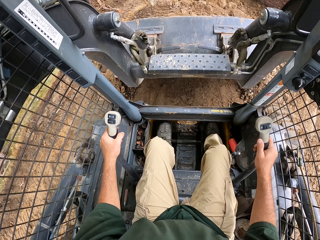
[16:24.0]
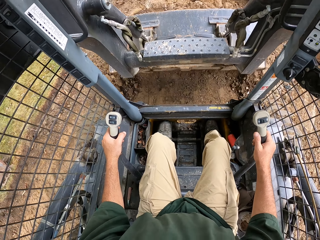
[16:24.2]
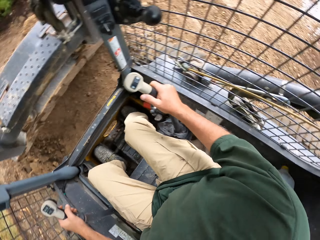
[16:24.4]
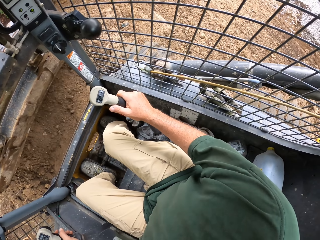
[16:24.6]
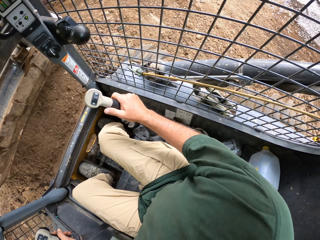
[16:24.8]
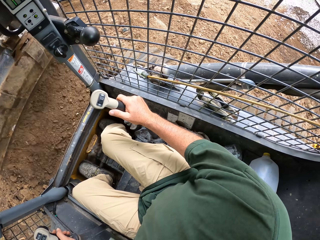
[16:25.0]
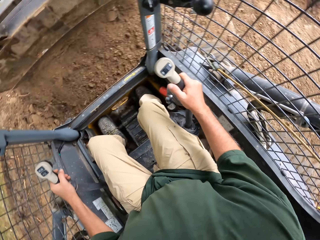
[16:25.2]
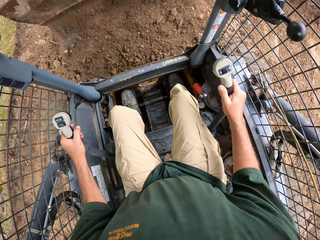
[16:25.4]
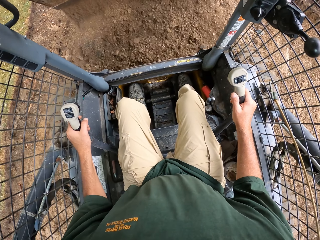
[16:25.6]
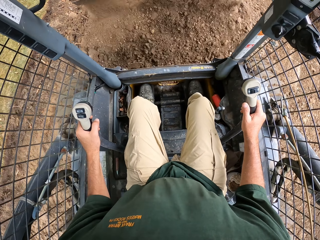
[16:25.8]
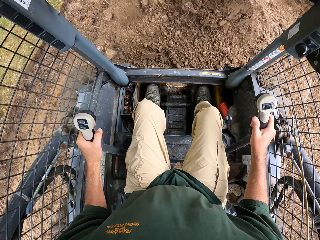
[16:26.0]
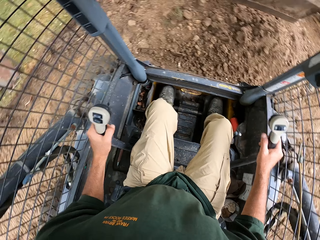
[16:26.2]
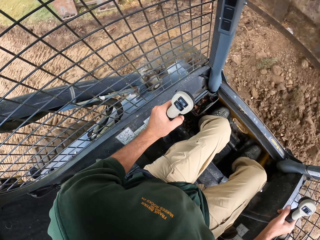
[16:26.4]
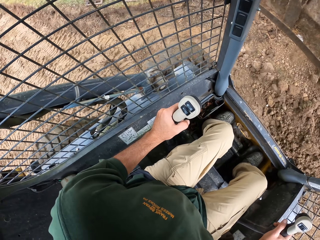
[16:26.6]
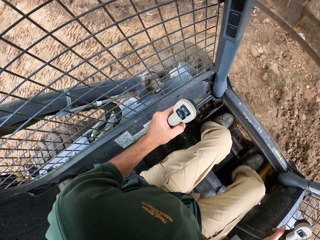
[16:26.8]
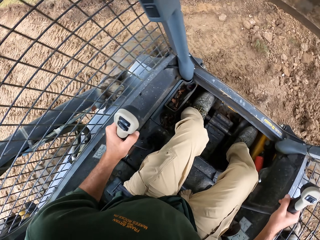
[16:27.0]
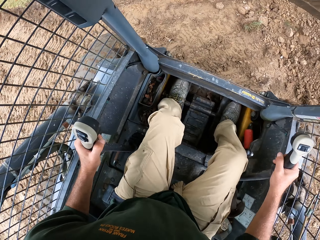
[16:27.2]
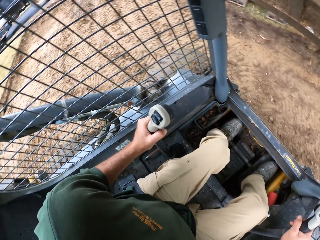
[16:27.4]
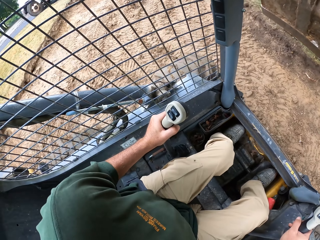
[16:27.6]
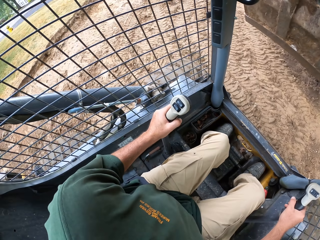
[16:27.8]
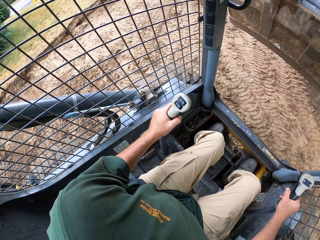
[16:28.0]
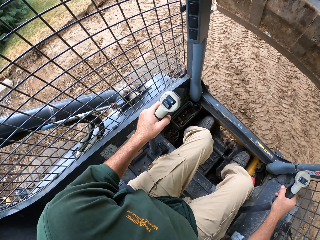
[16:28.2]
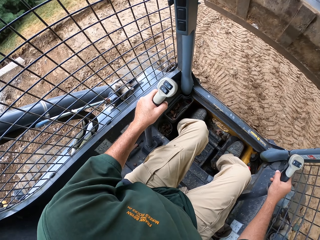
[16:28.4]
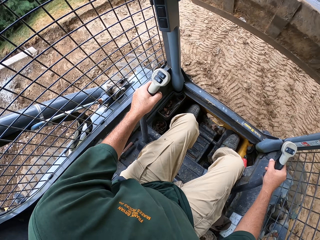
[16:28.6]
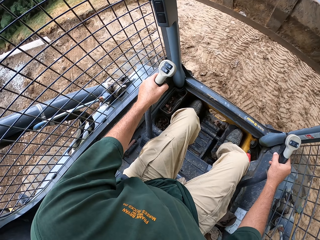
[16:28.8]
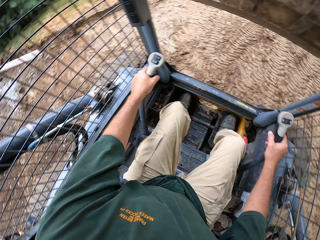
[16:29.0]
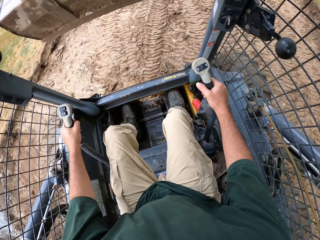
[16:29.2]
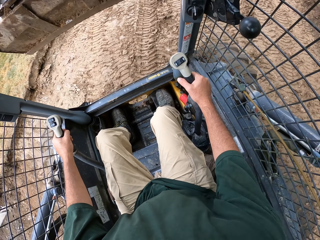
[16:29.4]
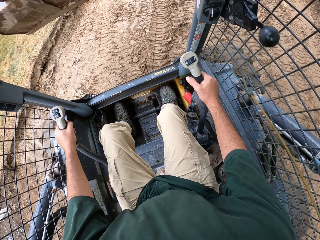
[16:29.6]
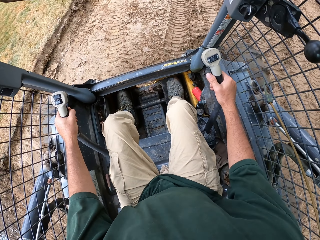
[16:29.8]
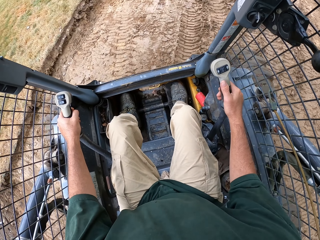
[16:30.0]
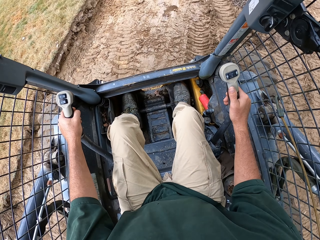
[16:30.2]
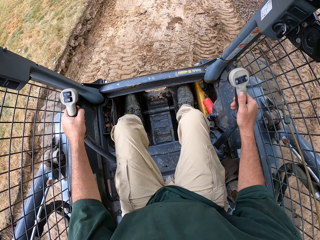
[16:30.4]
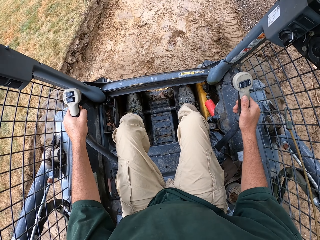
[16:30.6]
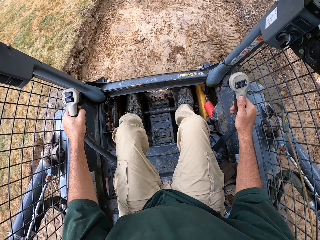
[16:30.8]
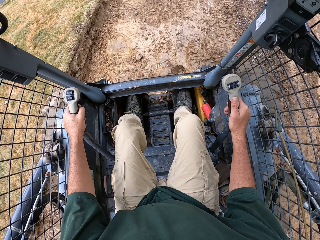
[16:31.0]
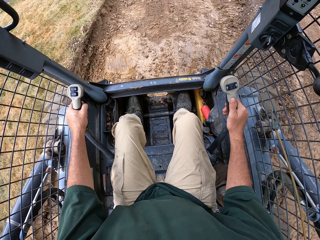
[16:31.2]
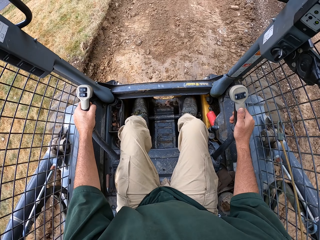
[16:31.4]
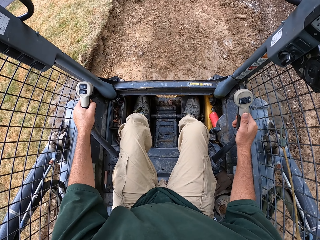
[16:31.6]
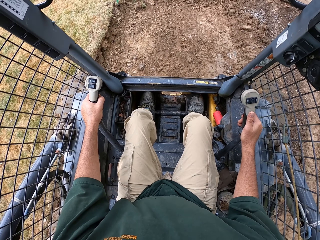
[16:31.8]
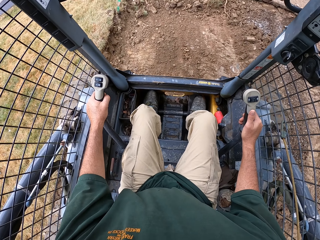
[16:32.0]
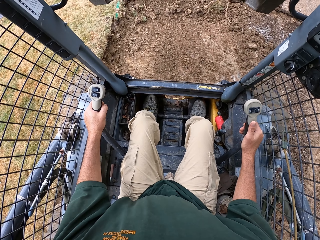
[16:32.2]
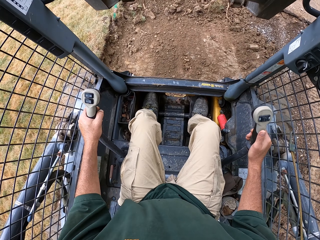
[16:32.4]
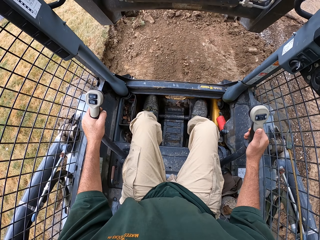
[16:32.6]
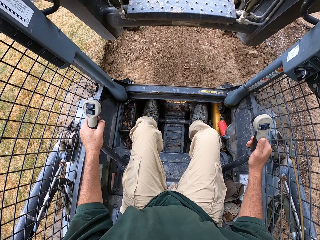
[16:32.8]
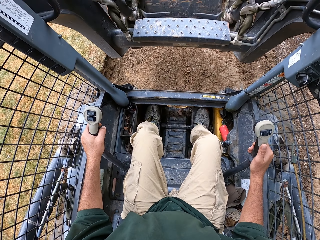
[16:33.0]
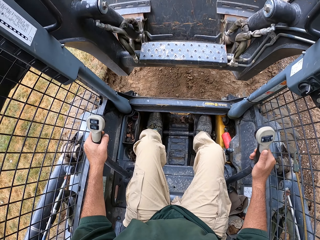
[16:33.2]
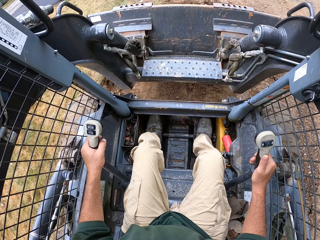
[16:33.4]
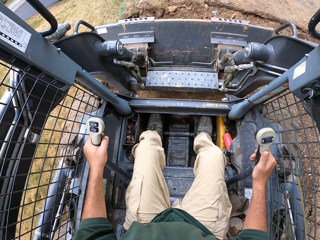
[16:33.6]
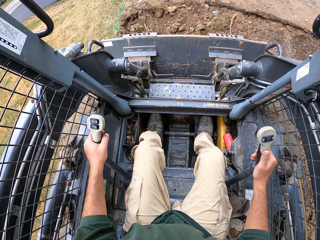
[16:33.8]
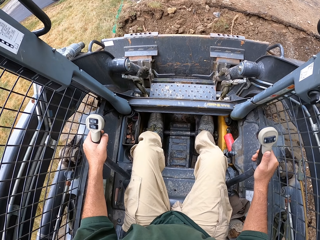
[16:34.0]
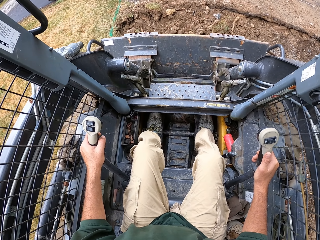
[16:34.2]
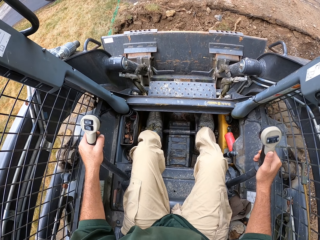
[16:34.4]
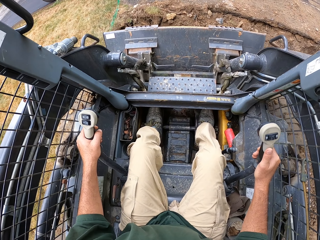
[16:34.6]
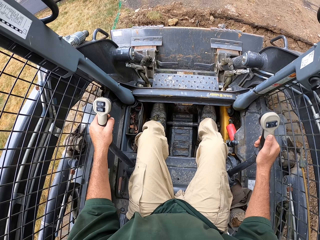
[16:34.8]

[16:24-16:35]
The camera wearer pours the soil. They drive the forklift.

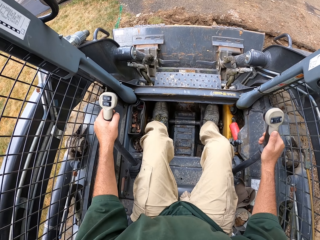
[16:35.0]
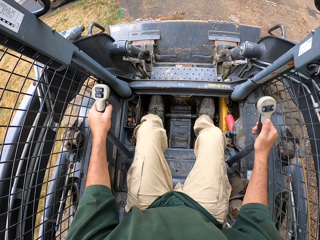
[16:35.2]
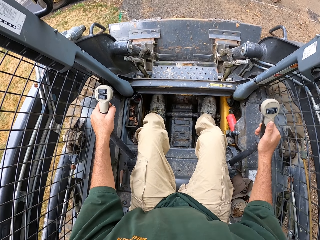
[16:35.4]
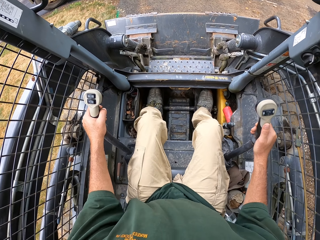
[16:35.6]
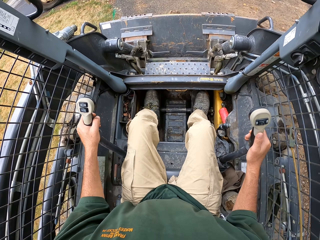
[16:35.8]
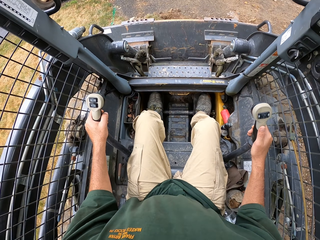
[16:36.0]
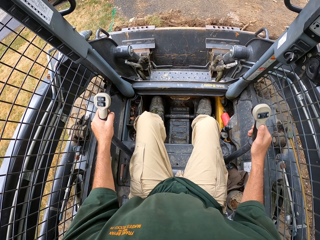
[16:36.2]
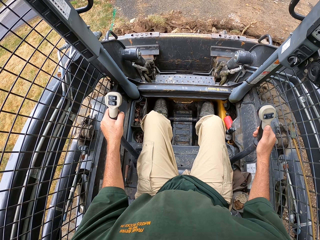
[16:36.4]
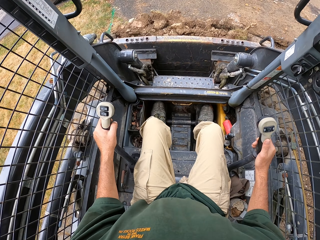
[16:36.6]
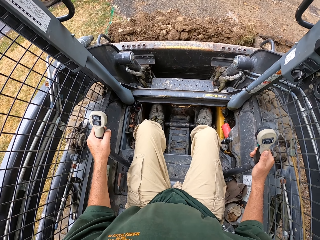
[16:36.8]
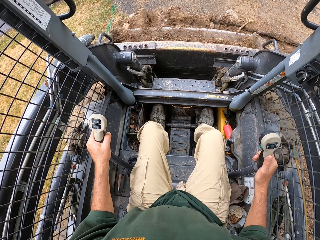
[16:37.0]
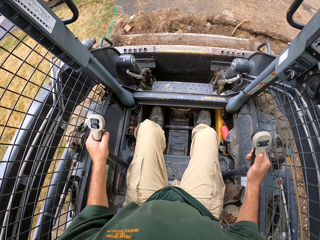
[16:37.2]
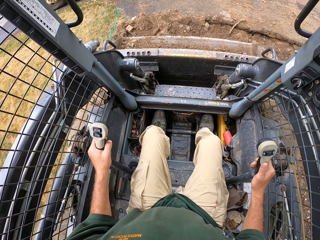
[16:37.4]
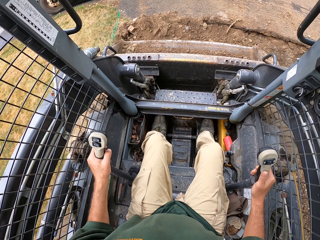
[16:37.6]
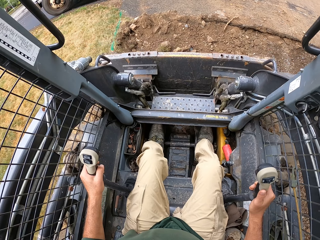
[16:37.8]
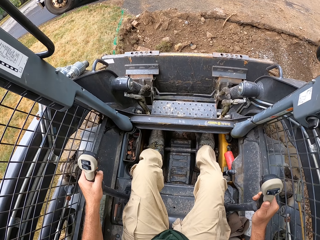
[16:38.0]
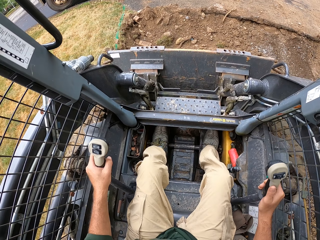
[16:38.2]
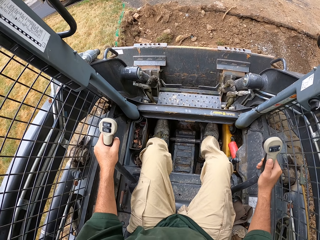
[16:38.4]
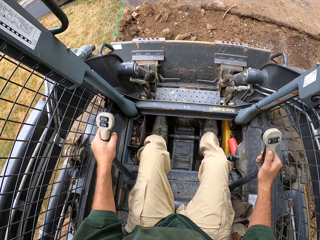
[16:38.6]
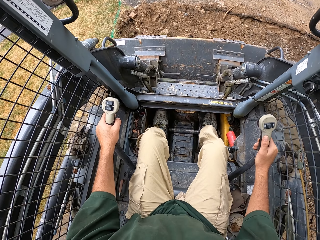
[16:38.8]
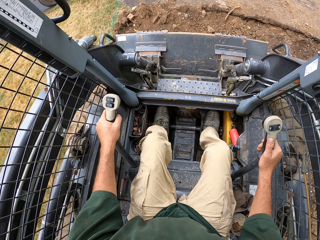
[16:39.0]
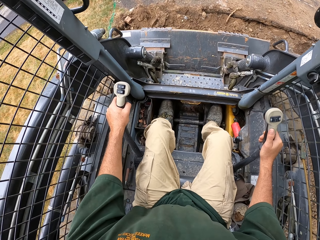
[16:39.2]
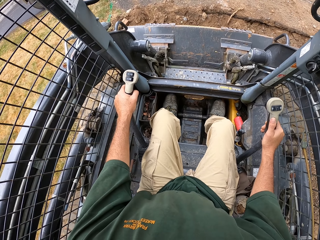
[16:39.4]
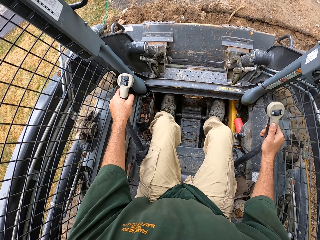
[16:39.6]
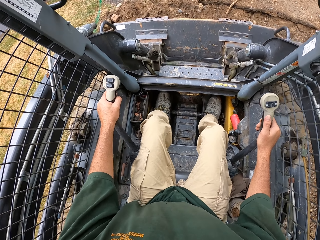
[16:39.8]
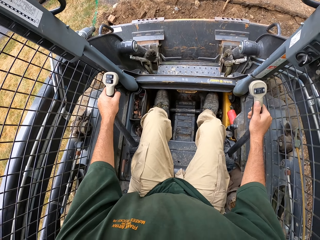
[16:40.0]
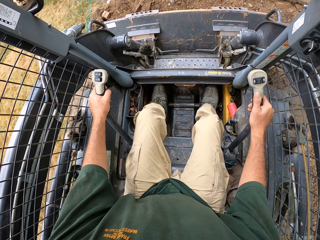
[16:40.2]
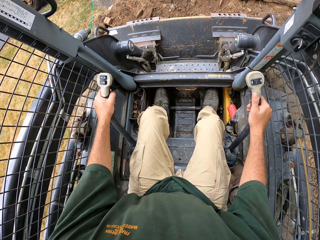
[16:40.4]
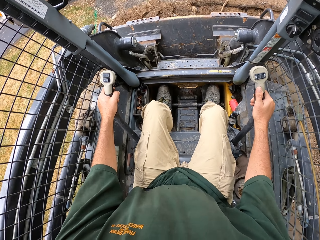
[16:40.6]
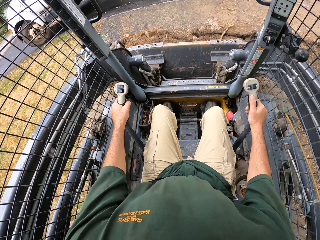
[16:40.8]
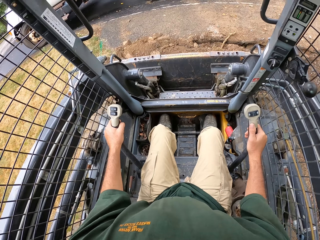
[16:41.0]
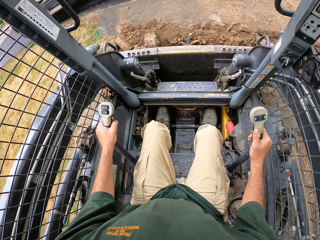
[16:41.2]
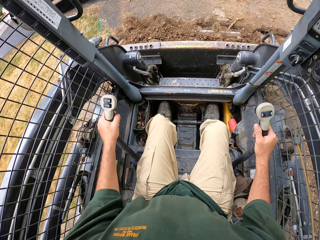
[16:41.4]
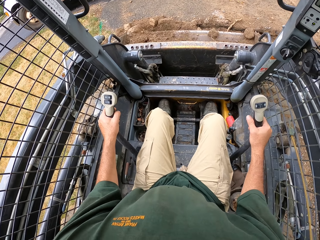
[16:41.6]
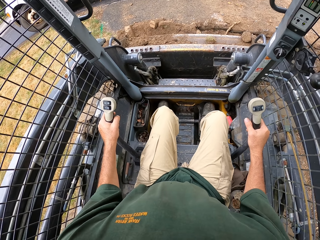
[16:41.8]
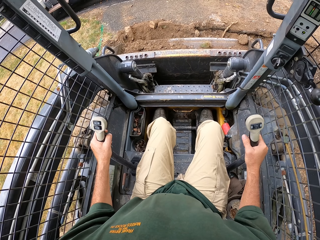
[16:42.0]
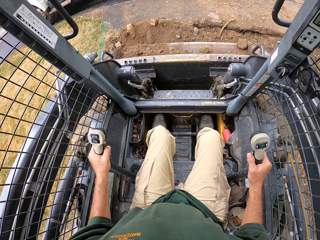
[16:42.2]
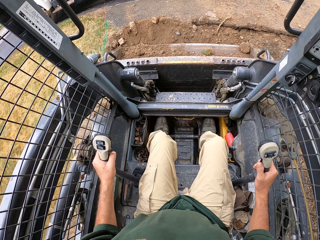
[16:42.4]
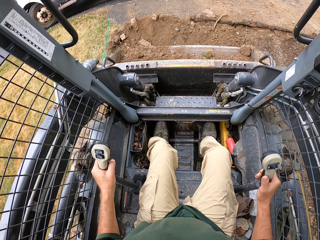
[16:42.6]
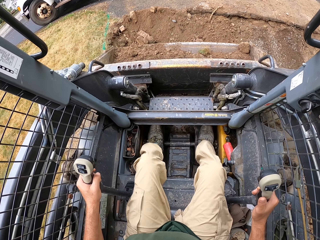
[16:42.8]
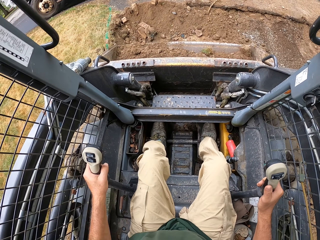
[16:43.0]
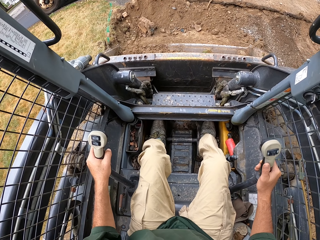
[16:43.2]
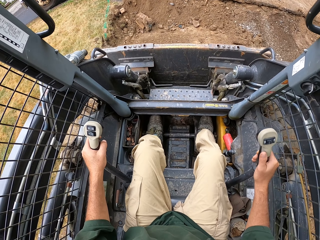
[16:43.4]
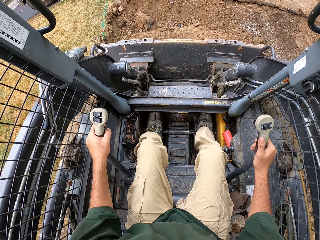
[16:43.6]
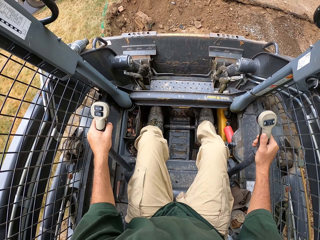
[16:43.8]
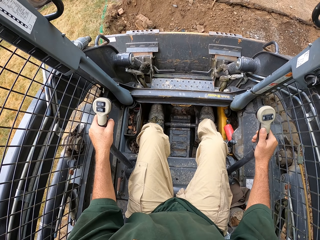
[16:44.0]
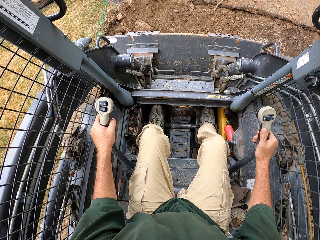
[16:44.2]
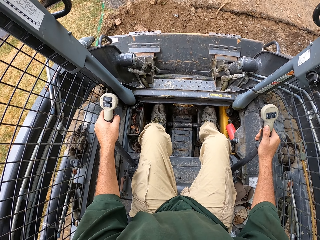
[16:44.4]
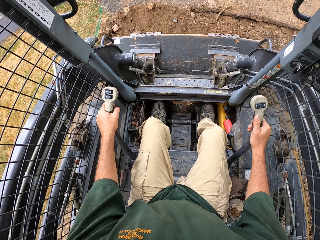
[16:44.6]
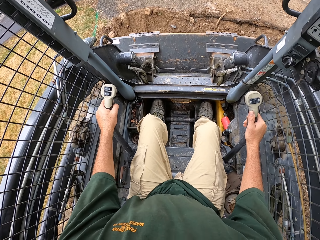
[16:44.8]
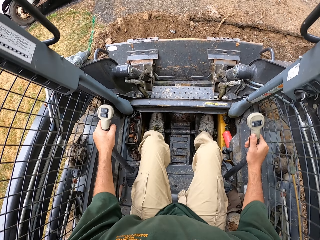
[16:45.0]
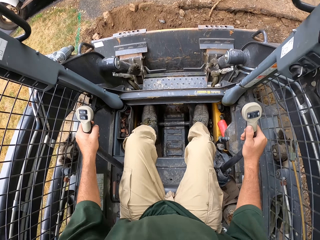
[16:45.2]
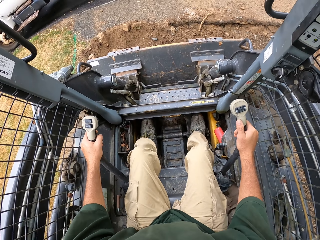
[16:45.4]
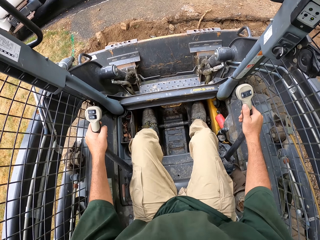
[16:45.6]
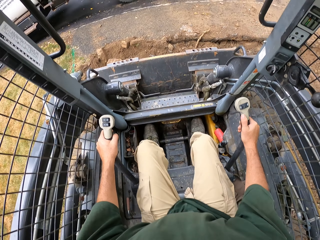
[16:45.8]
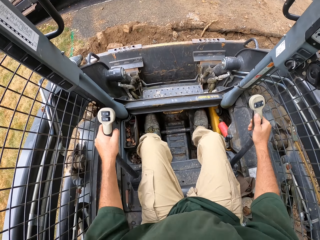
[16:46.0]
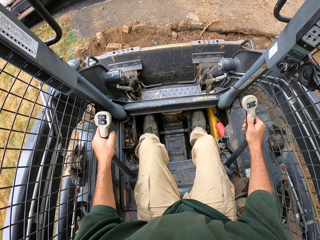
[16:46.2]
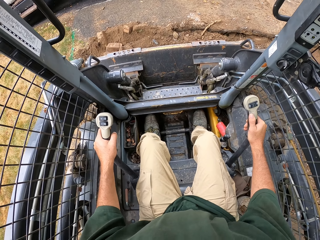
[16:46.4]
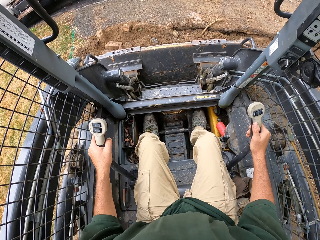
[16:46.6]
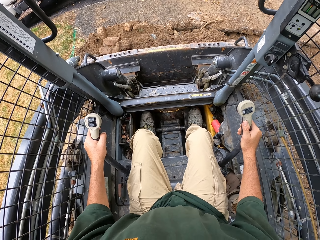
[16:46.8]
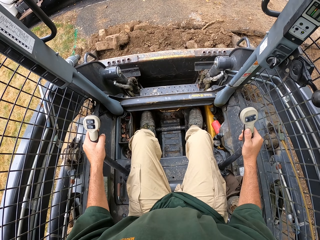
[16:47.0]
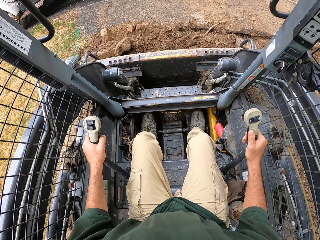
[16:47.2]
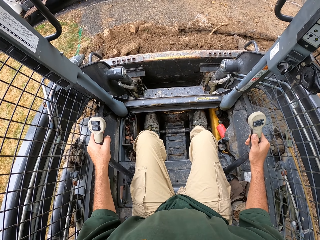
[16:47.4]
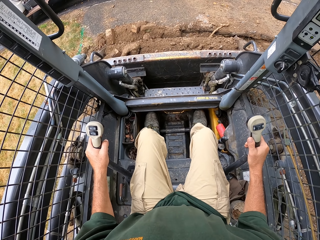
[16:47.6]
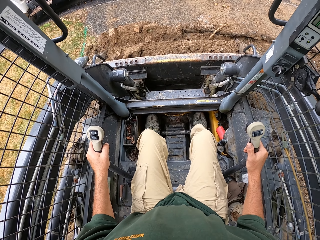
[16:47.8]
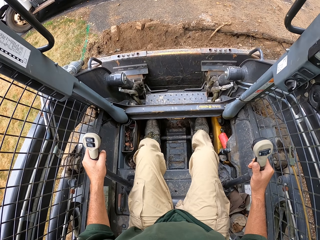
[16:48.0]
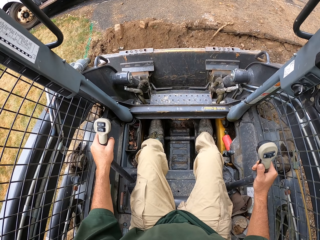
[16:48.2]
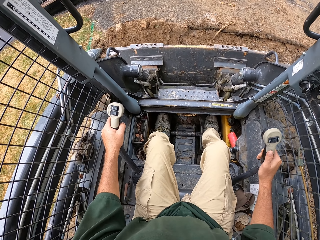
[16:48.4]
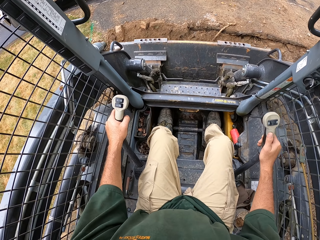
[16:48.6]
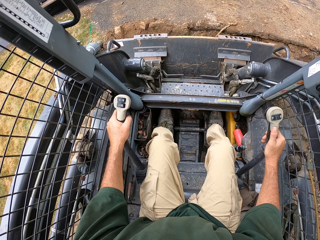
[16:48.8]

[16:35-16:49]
The camera wearer scoops soil. They scoop soil again.
